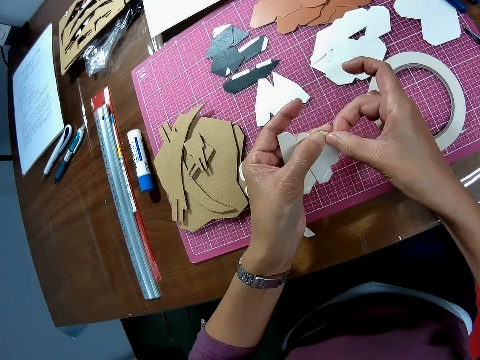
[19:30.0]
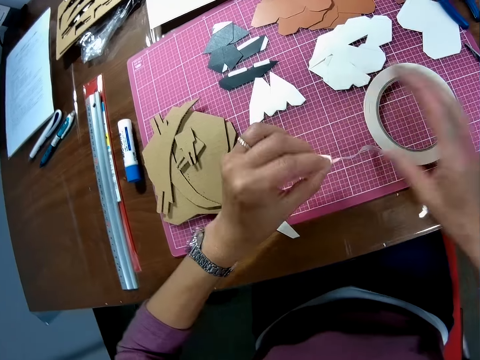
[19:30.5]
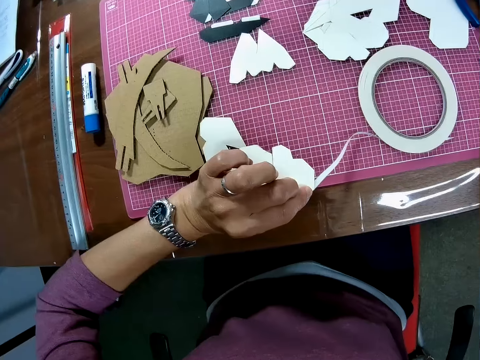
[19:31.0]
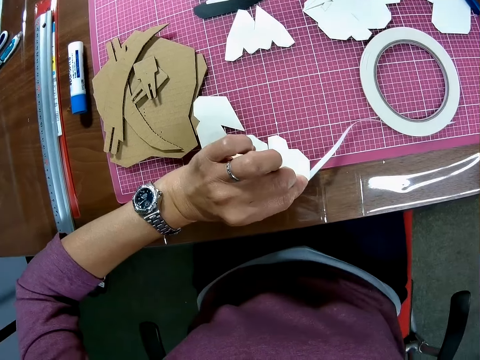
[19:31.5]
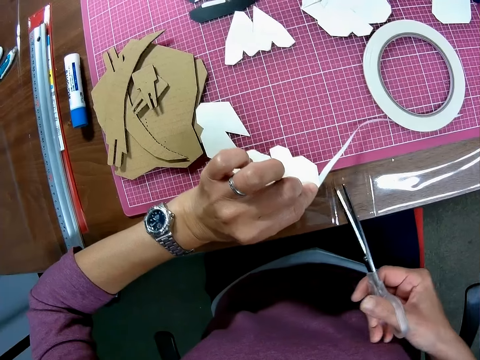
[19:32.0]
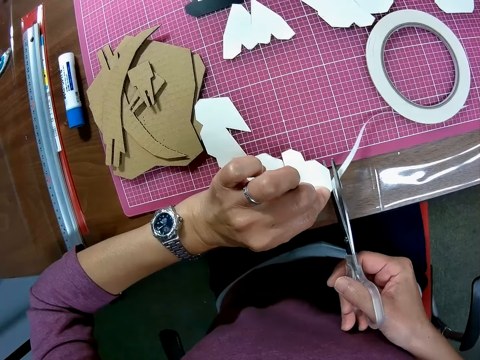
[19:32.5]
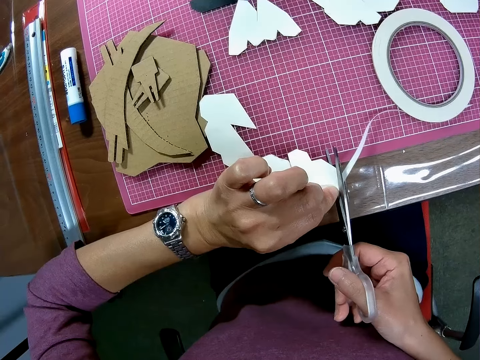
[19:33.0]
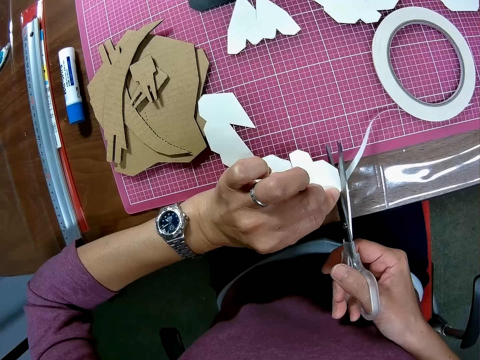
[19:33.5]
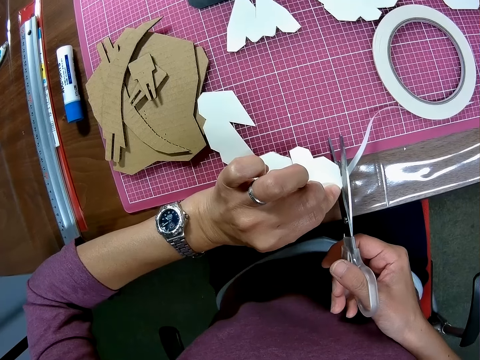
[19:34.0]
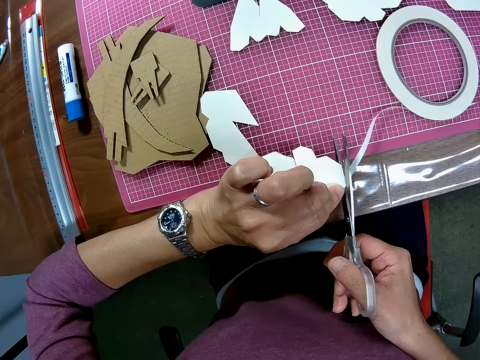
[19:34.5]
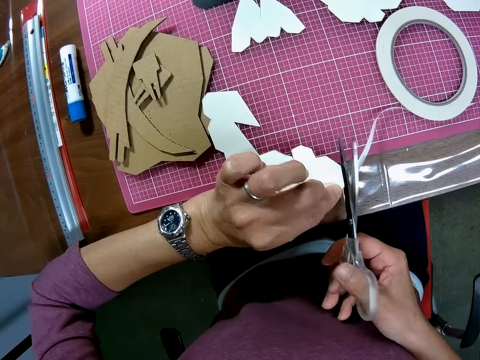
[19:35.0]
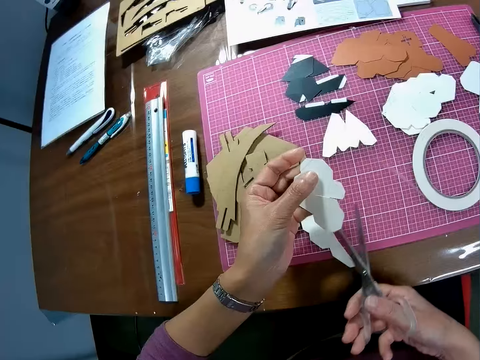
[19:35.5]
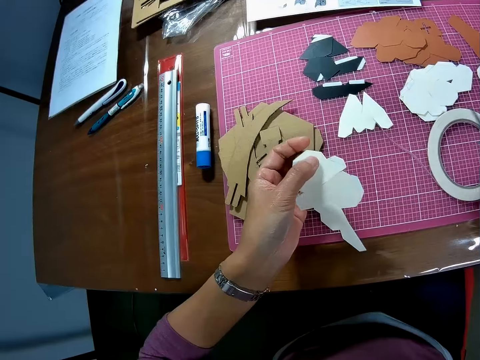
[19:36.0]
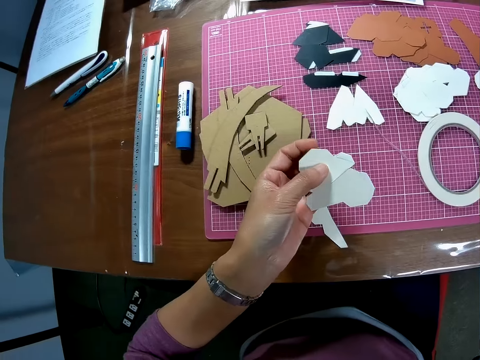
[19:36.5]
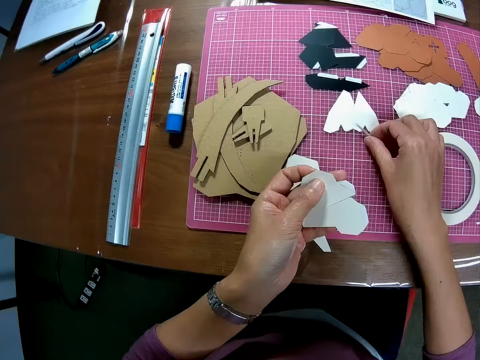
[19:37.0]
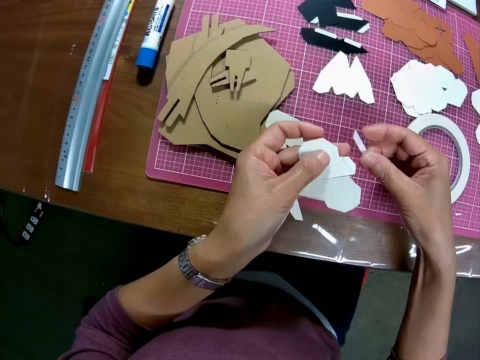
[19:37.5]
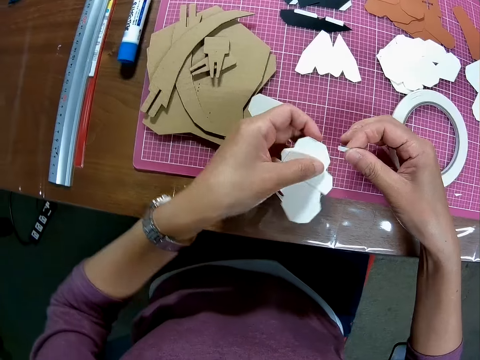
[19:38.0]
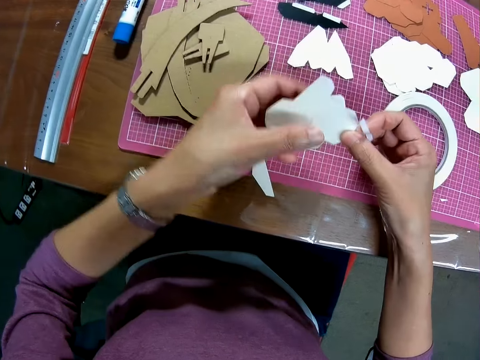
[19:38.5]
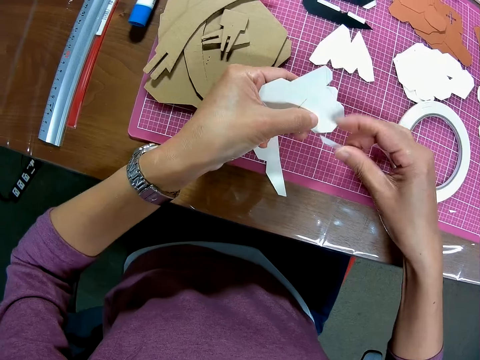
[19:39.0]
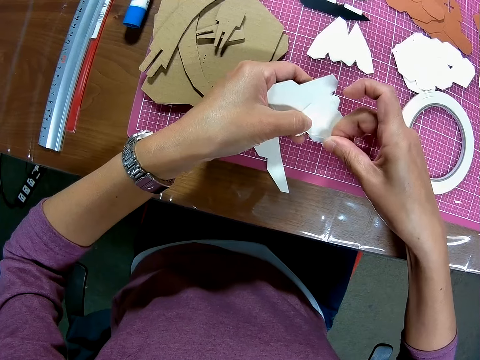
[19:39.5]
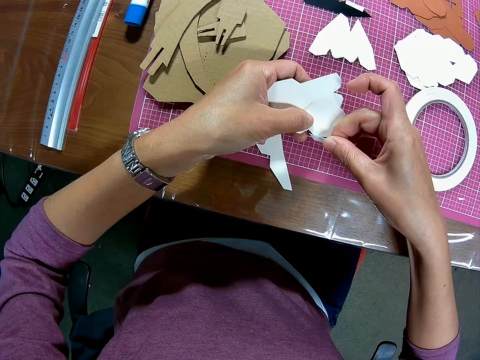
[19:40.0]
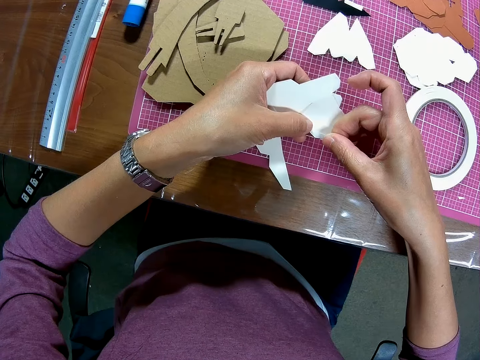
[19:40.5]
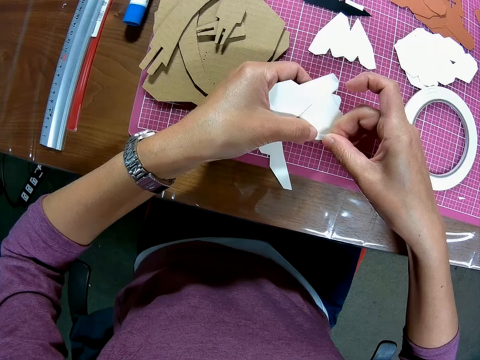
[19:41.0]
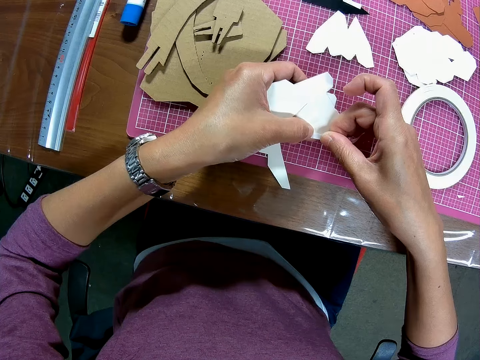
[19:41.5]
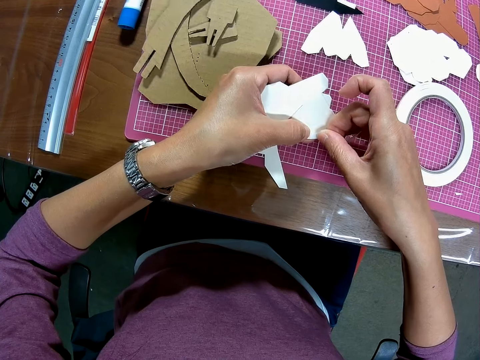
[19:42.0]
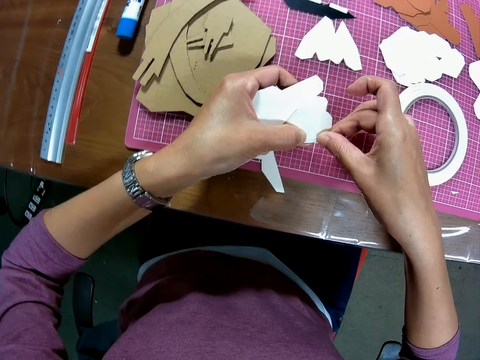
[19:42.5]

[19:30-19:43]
The camera wearer removes his right hand from the tape. He picks up the pair of scissors from the table. He cuts the tape or sticker with the pair of scissors. He drops the pair of scissors on the table. He picks up the unrolled tape. He holds the sticker. He sticks the sticker on the card. He tapes the wooden mechanical model.

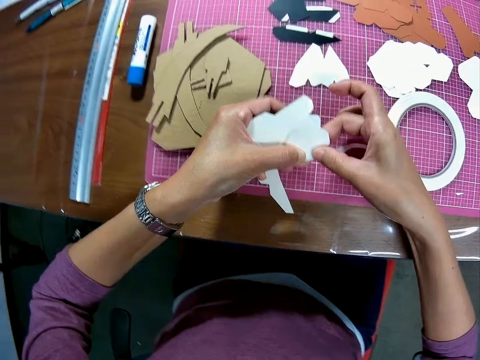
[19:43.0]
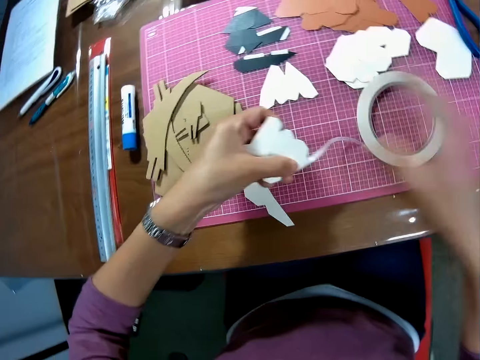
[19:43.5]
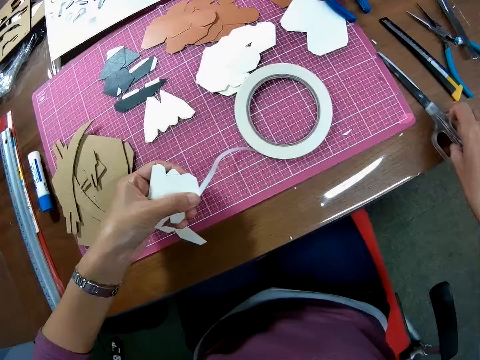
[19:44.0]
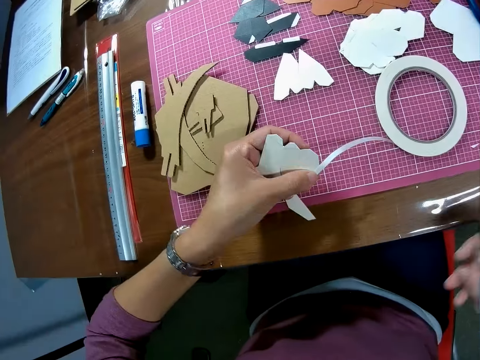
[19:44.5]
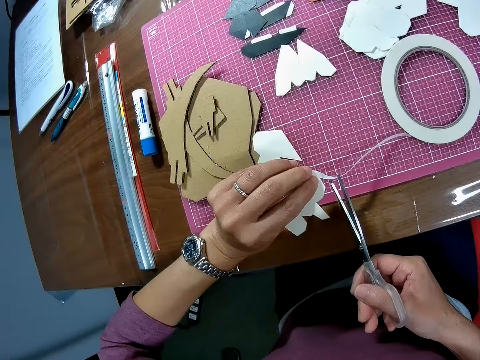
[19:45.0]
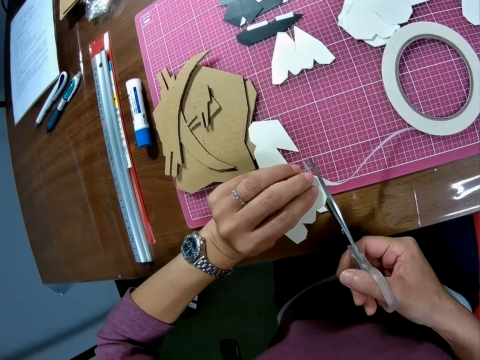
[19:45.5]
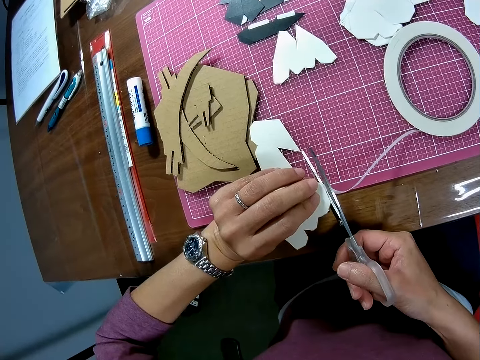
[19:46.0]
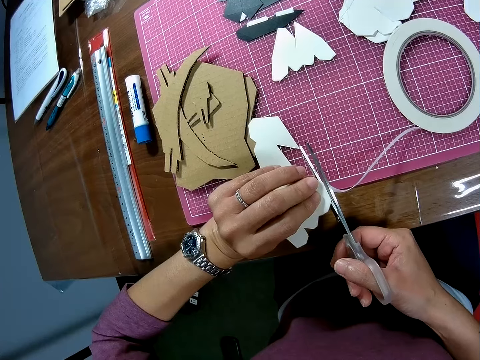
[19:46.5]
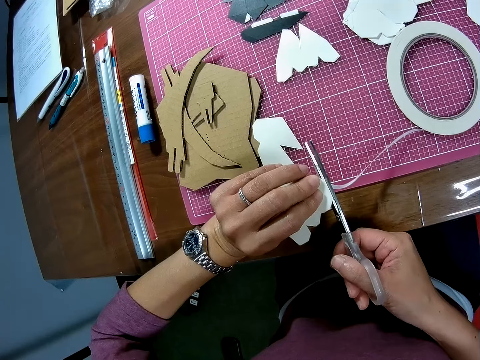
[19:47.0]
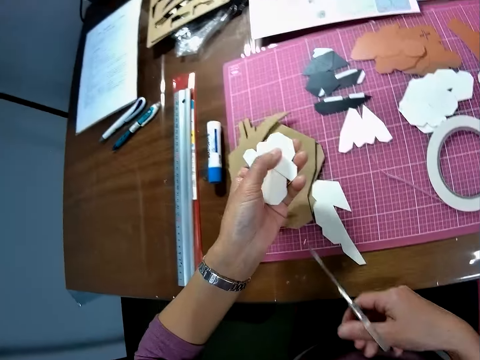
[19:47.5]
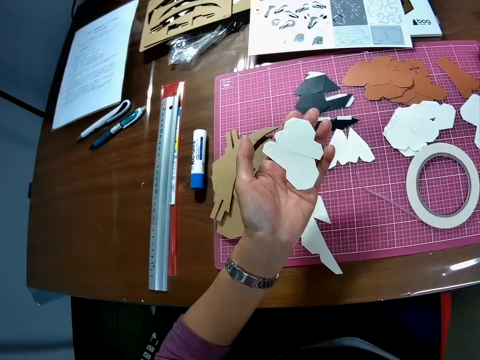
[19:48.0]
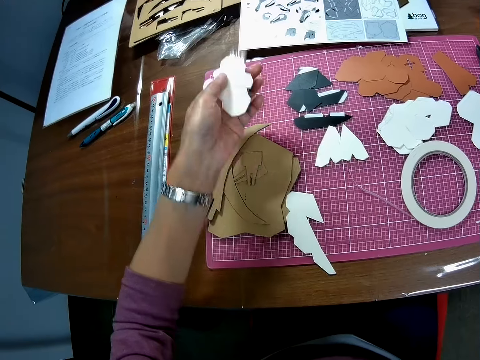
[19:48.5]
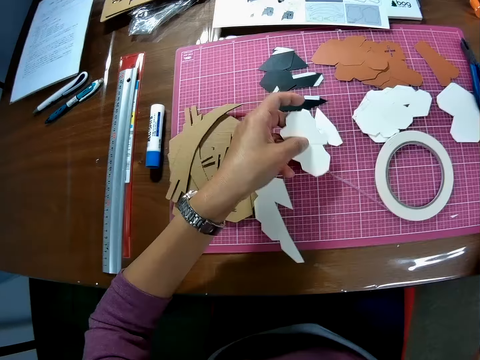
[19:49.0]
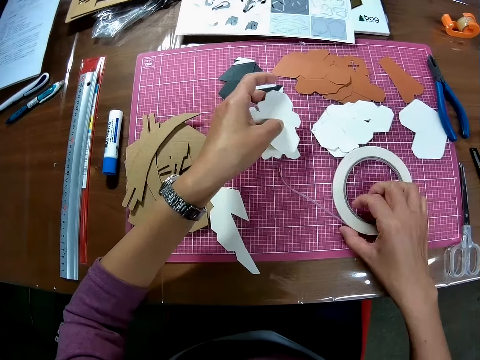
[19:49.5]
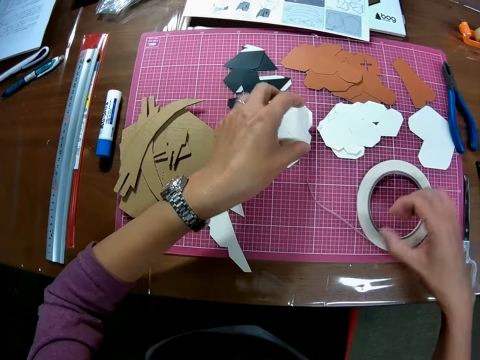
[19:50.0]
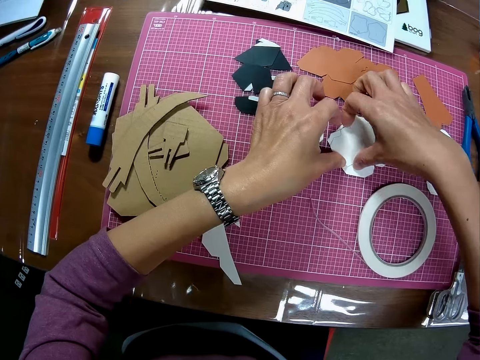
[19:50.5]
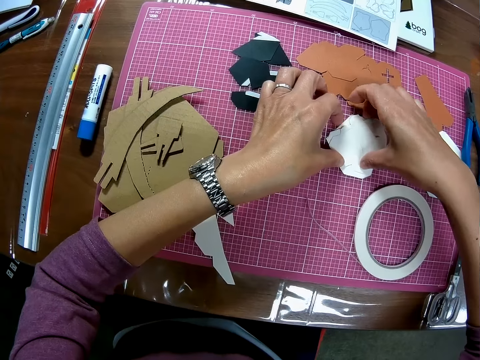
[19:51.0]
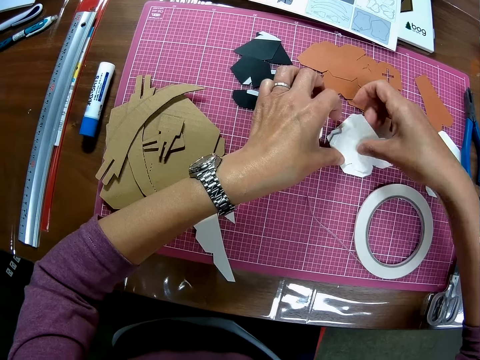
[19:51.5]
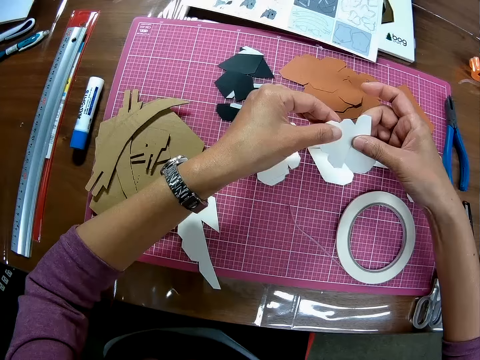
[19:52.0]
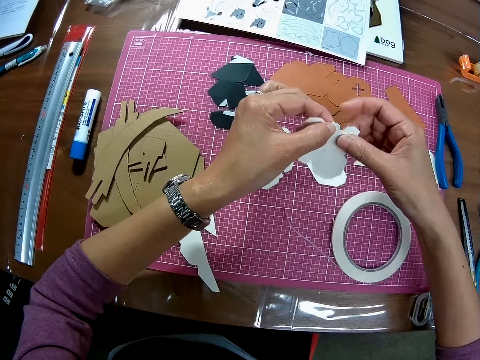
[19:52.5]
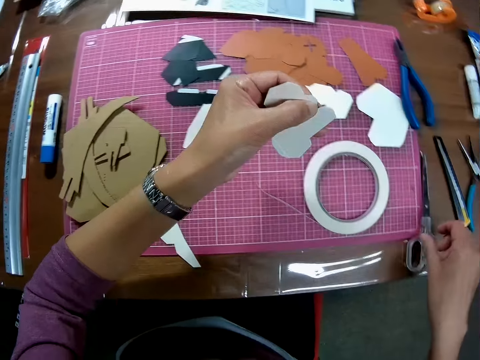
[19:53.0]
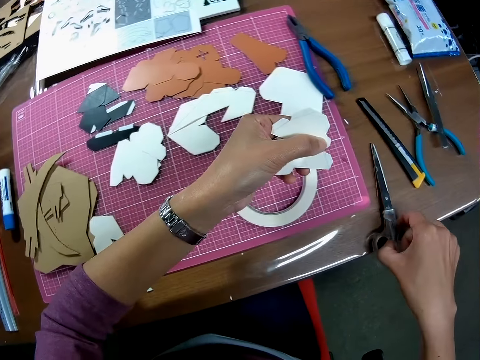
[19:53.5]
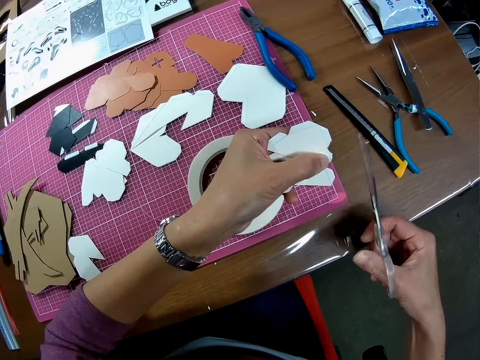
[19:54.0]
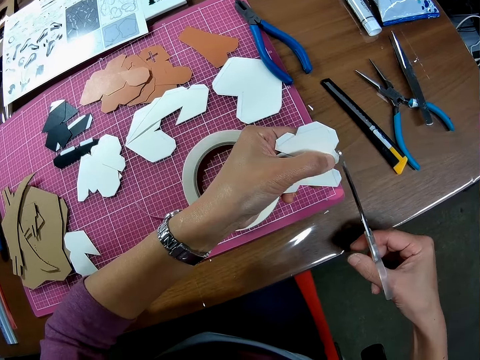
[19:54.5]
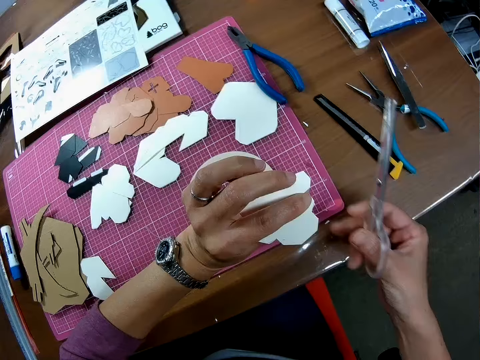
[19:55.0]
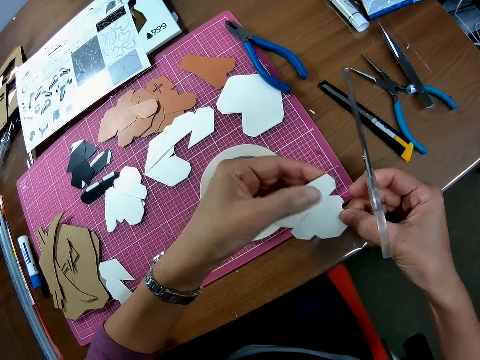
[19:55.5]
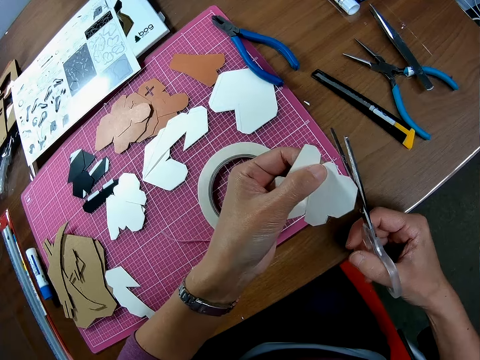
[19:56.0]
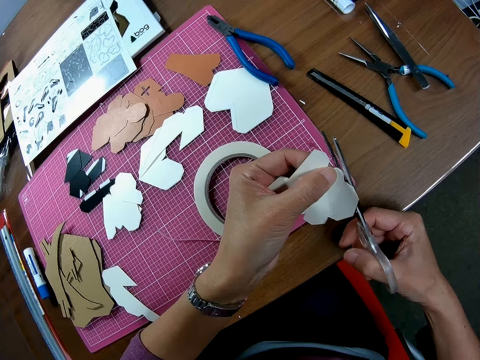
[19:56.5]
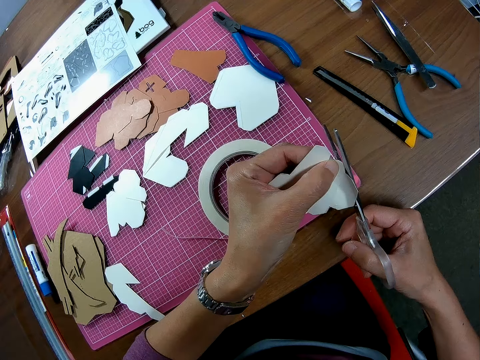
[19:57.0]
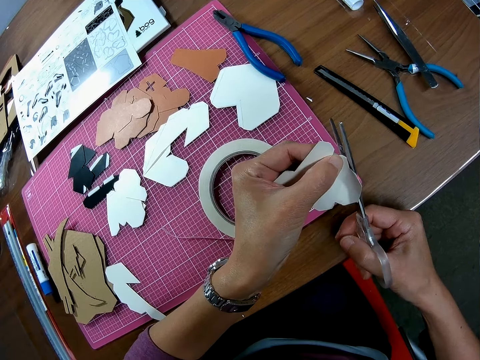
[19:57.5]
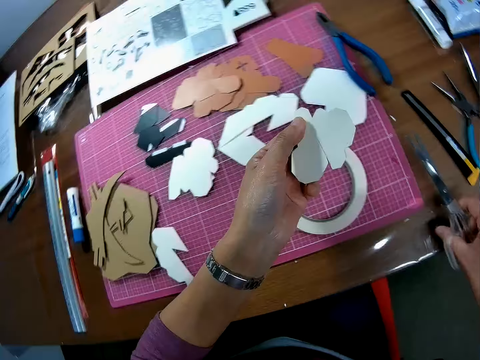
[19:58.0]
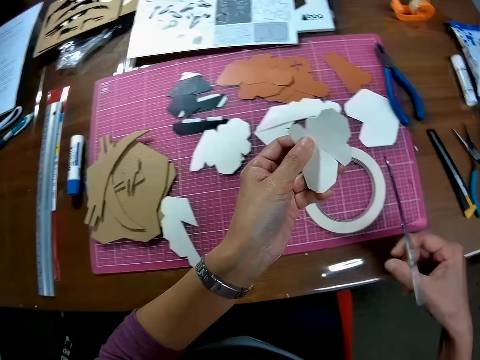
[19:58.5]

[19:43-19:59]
The camera wearer removes his right hand from the tape. He picks up the pair of scissors from the table. He cuts the tape or sticker with the pair of scissors. He drops the pair of scissors on the table. He holds the sticker roll. He moves the tape on the cutting mat. He picks up another wooden mechanical model from the cutting mat. He picks up the card and puts the card down. He picks up the pair of scissors from the table again. He cuts the sticker. He trims the wooden mechanical model with the pair of scissors.
